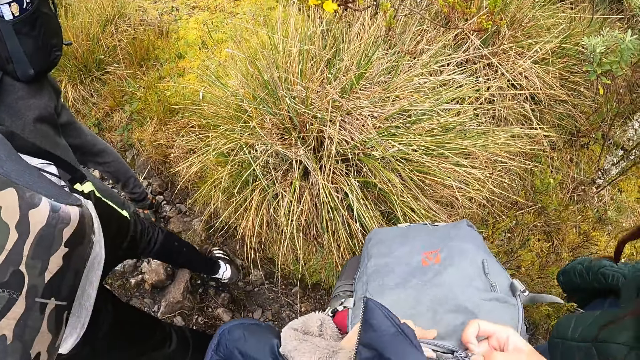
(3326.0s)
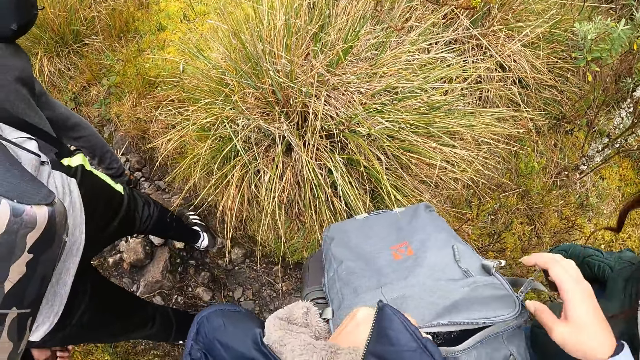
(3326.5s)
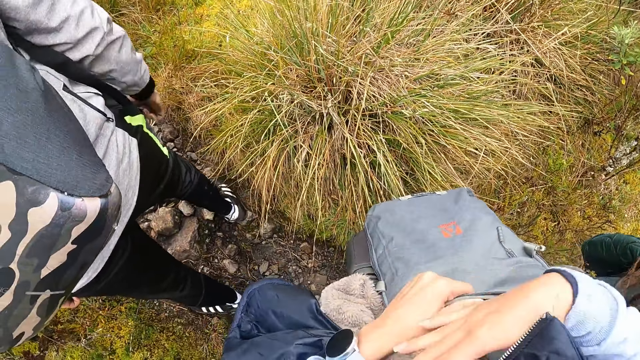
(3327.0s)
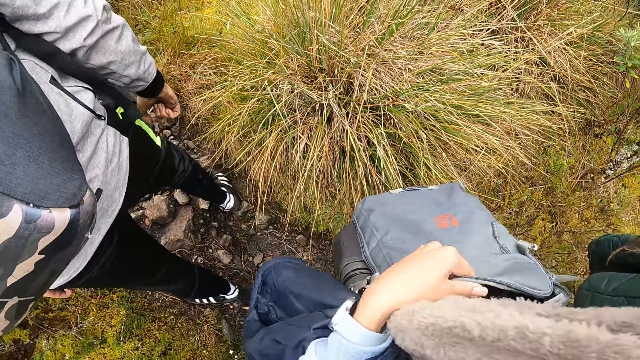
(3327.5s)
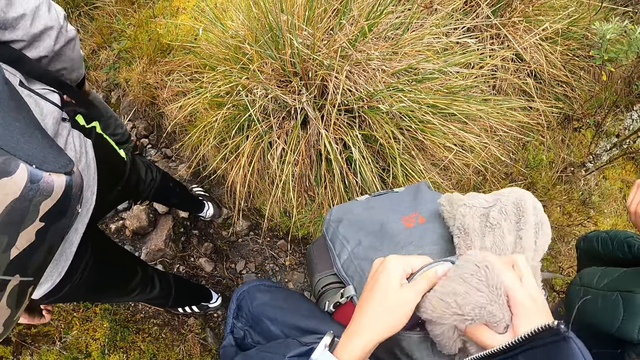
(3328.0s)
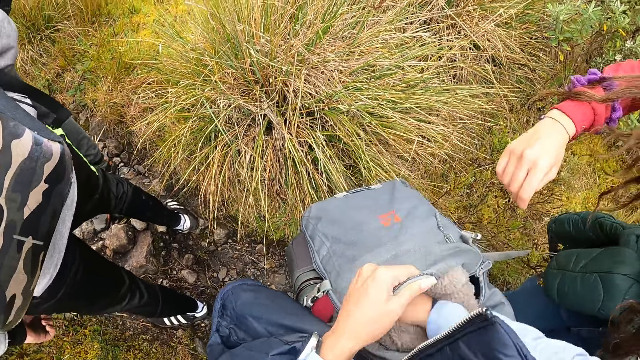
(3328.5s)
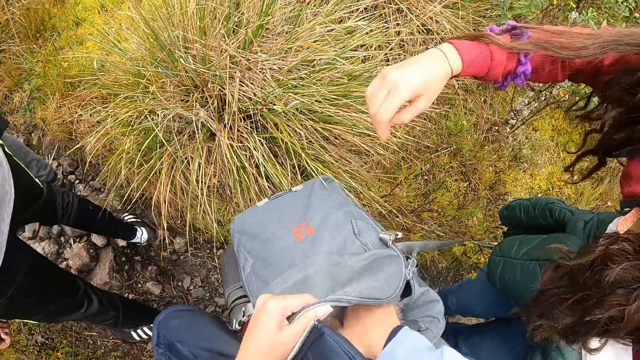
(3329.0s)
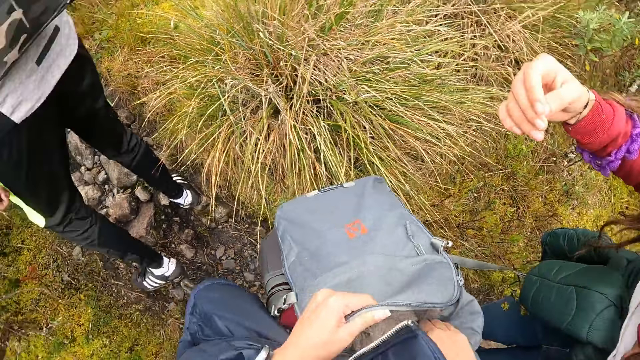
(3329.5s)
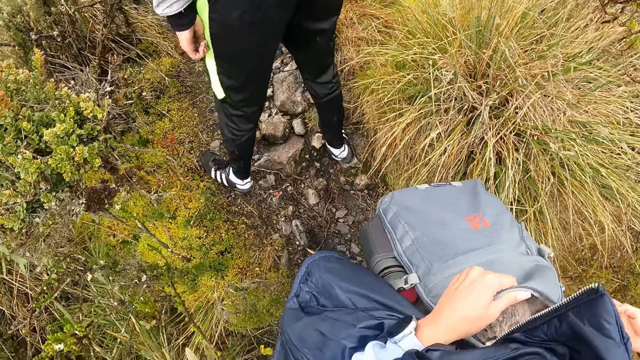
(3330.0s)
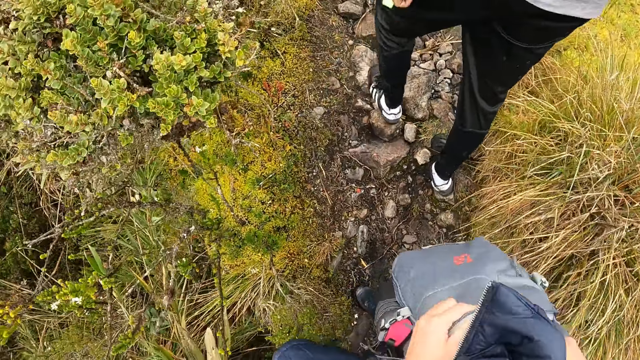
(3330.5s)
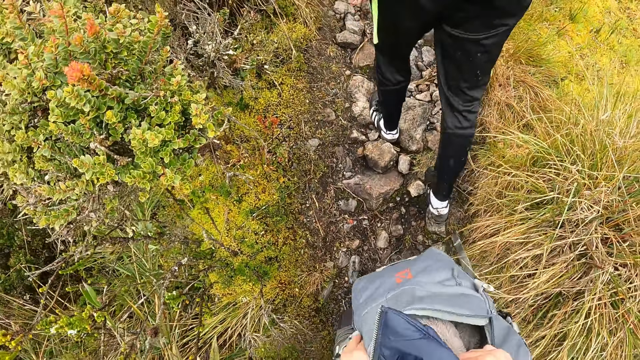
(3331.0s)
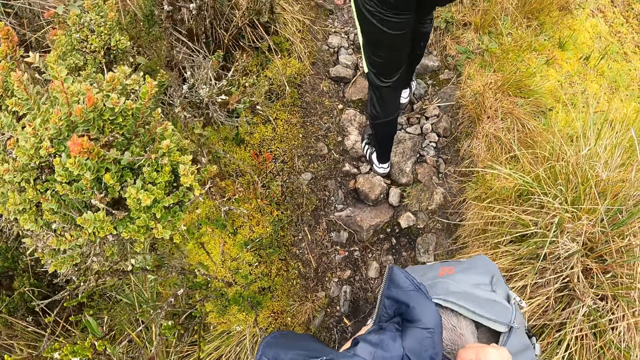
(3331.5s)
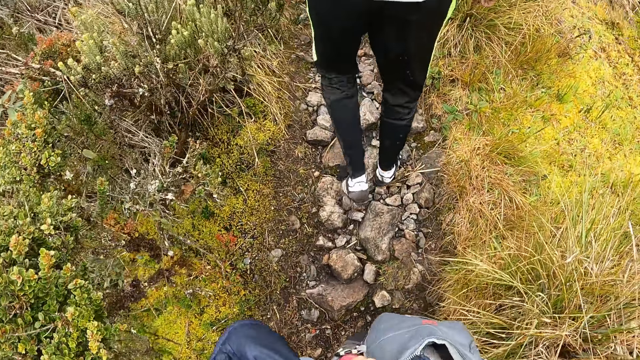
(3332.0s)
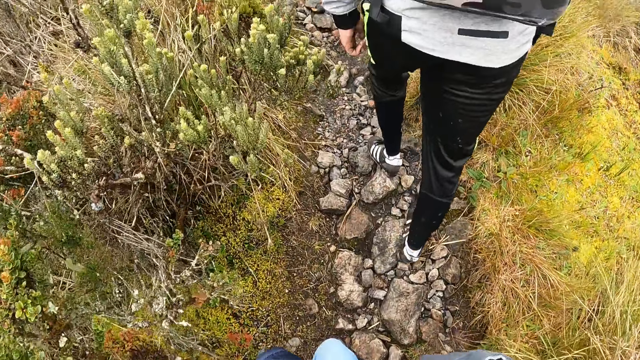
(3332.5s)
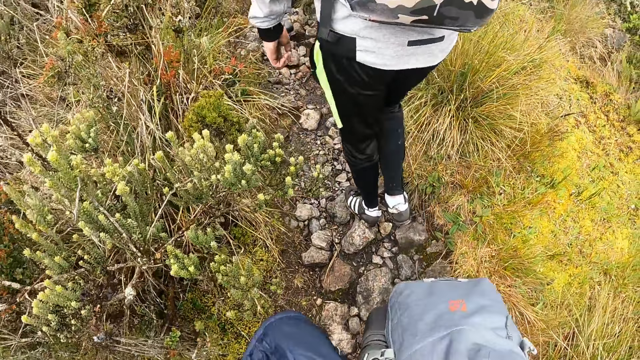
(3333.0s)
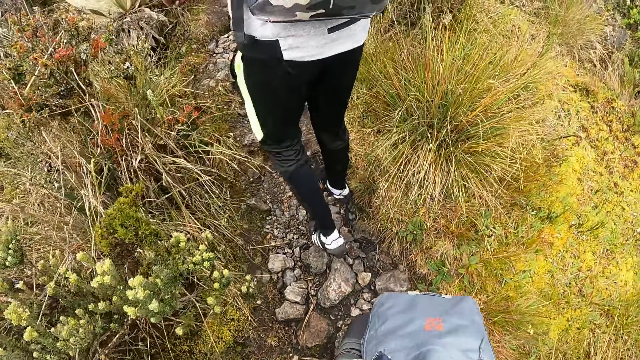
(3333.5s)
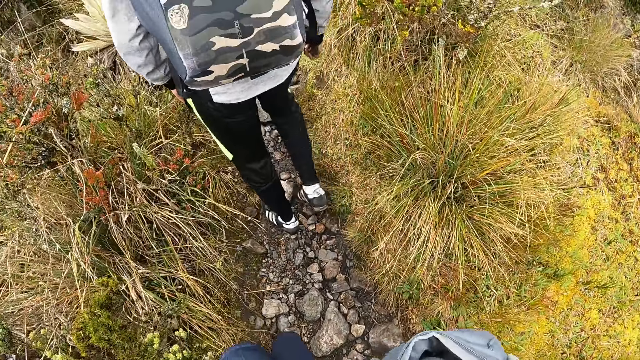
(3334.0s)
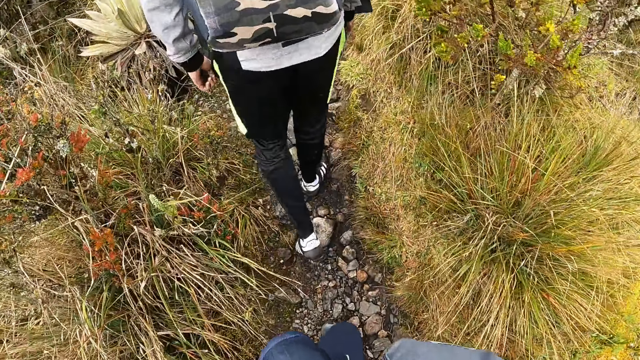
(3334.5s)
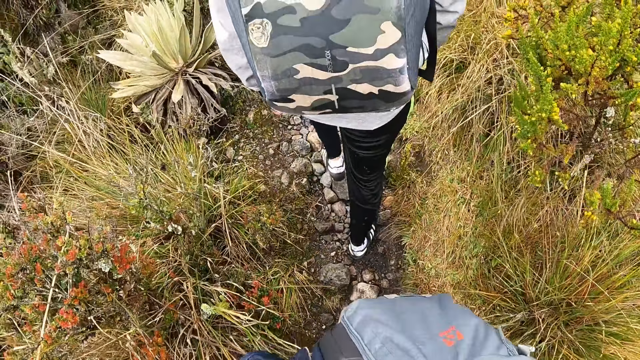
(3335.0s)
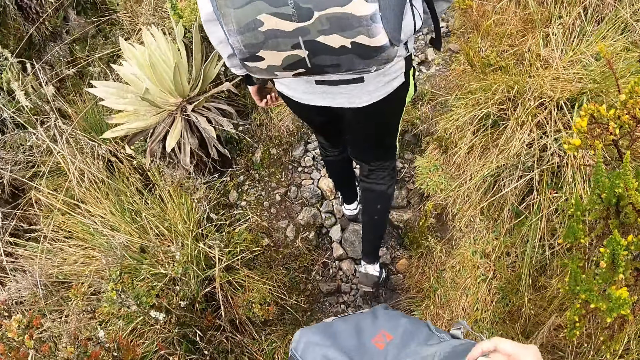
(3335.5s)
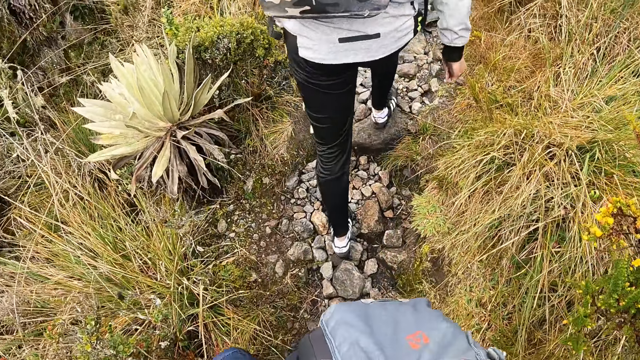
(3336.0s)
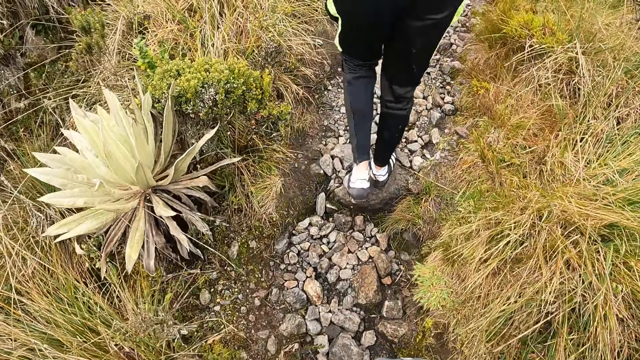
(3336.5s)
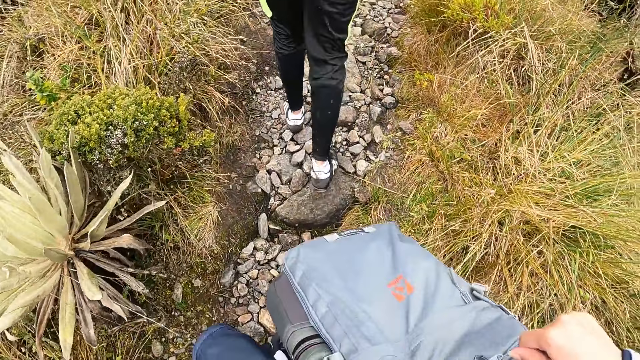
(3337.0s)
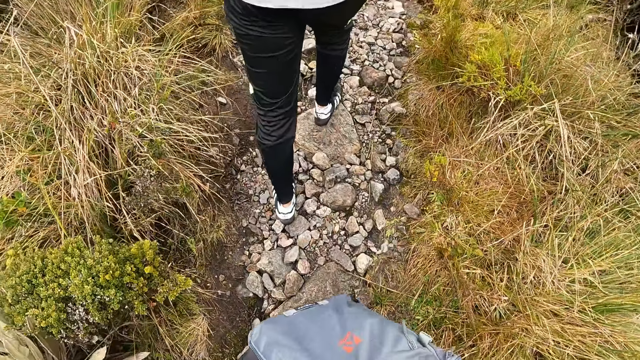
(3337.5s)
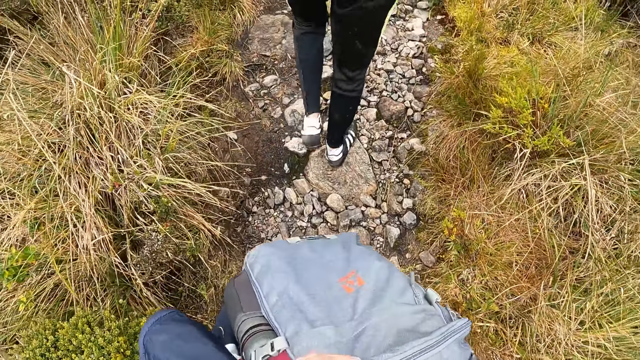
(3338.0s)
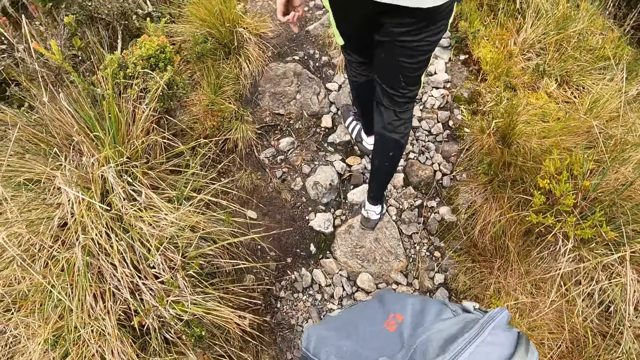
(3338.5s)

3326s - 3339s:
The camera wearer puts the muffler in her left hand into the backpack with her right hand. She closes the backpack with her left hand. She walks around. She closes the backpack with her right hand.

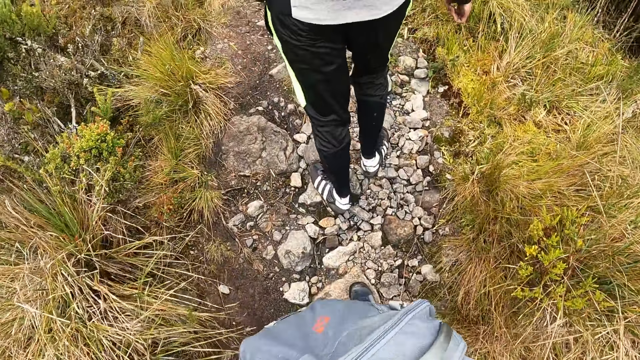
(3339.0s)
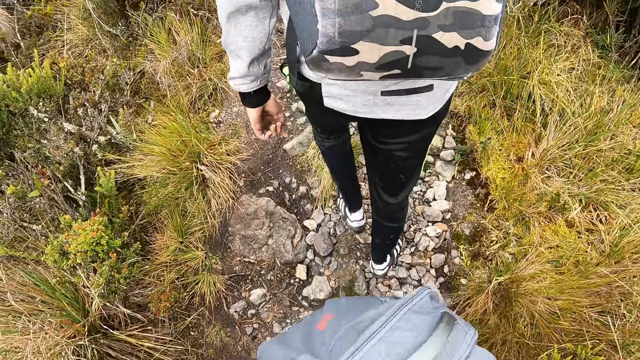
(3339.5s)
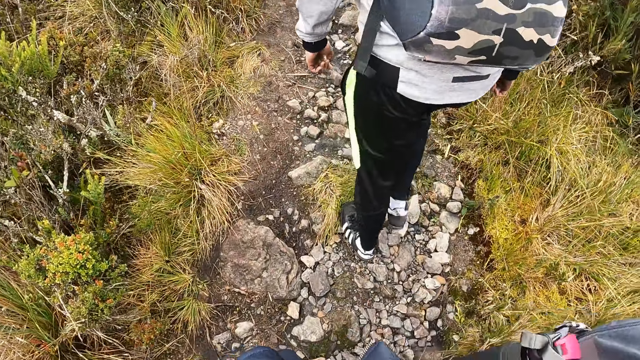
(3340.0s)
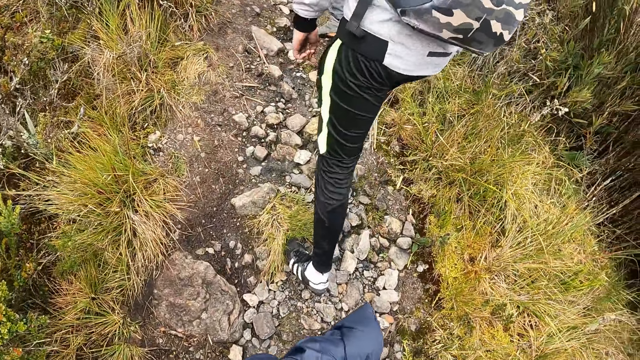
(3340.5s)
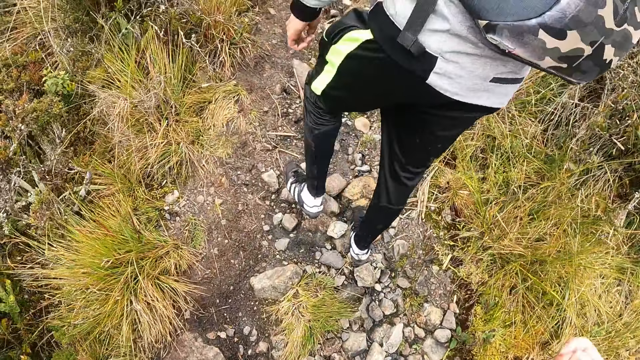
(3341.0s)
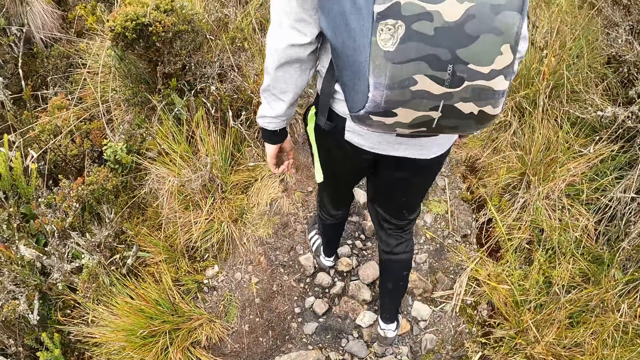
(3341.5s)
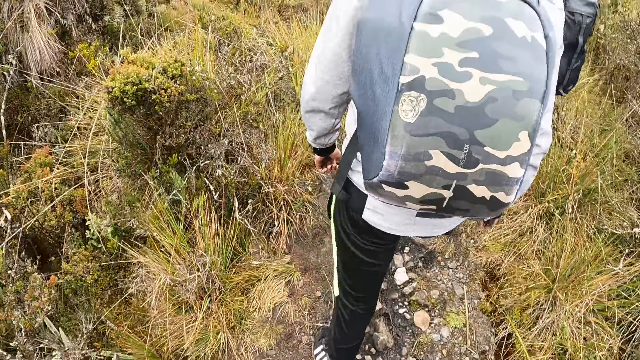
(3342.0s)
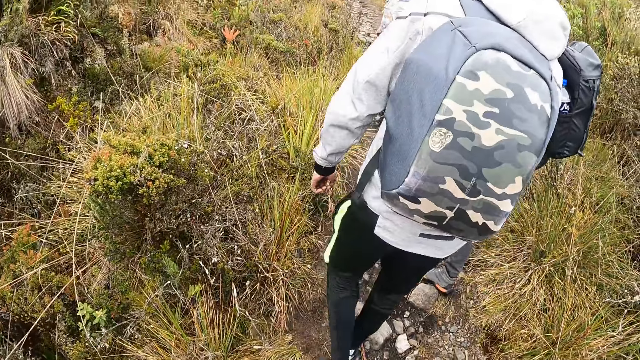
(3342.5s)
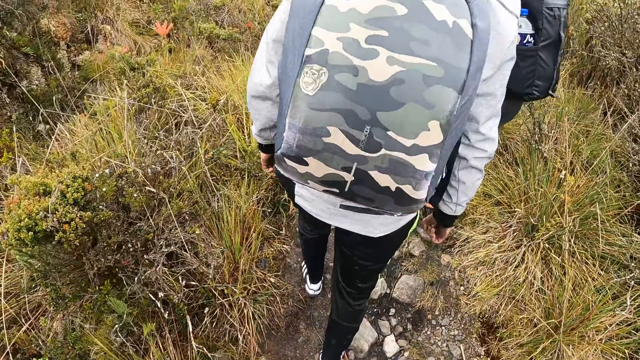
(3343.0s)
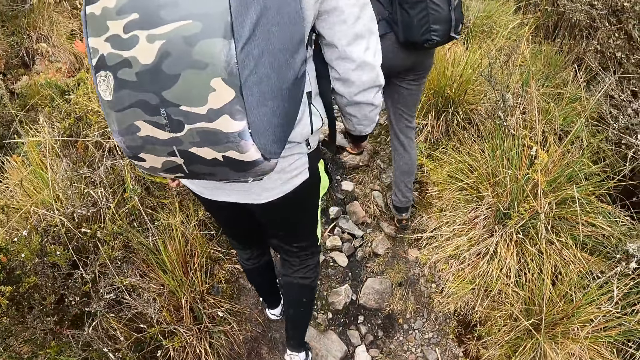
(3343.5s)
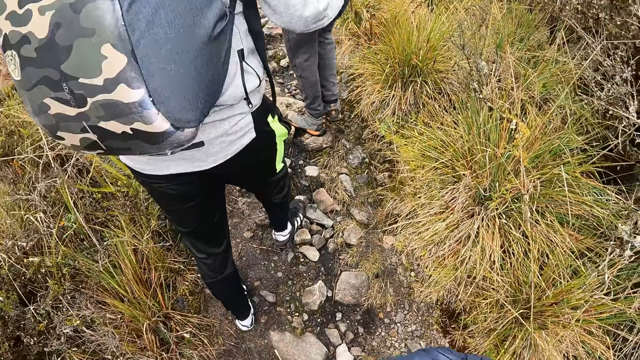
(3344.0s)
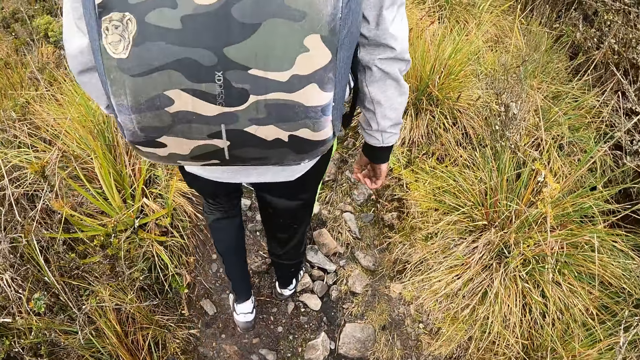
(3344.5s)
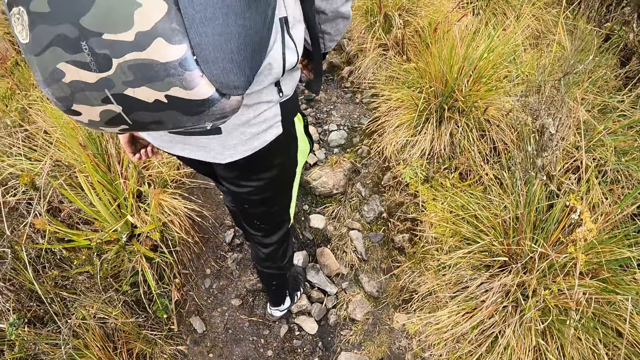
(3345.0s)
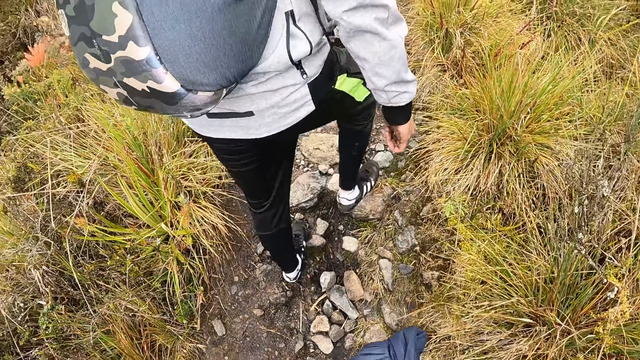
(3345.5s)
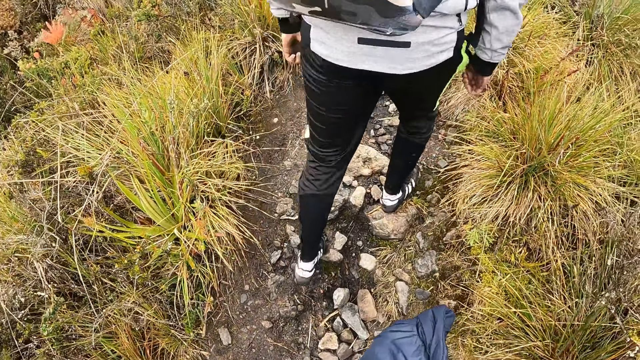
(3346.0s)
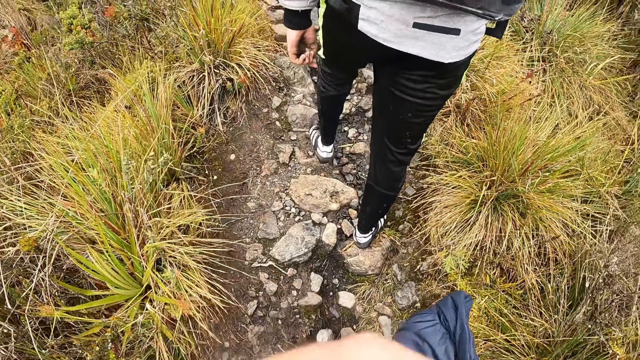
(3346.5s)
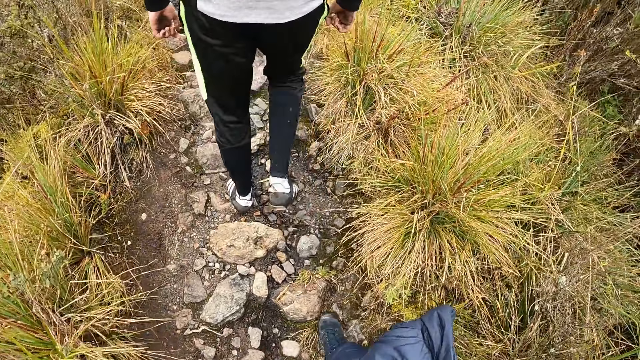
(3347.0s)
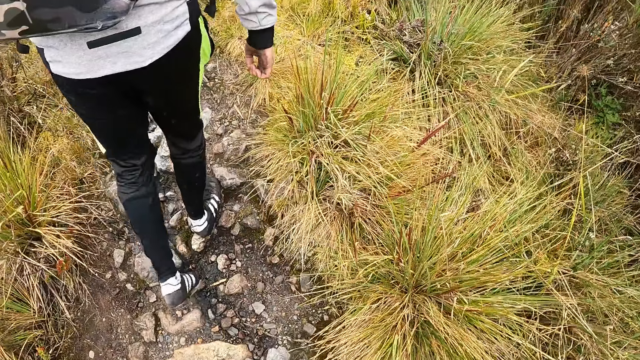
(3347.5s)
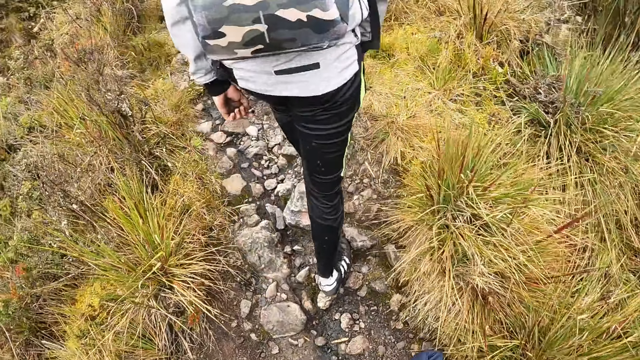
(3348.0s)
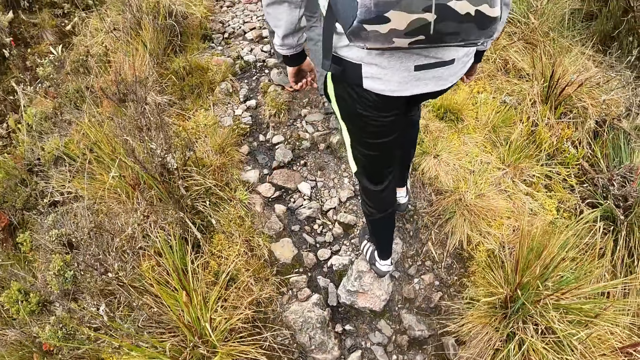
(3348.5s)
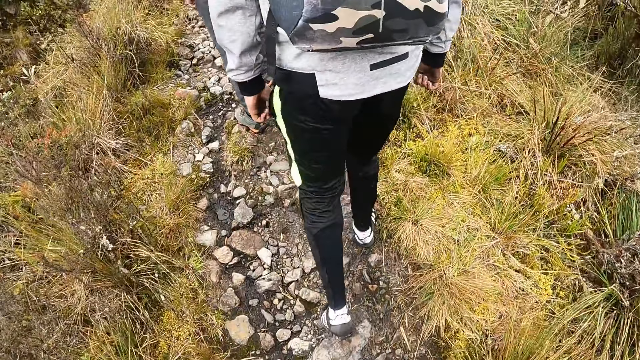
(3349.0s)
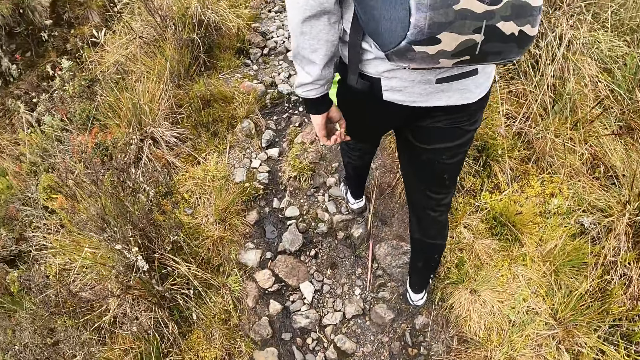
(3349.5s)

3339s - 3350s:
The camera wearer wears the backpack with her right hand on her back. She walks up the pathway on the hill with the jacket in her right hand. The man walks up the pathway on the hill. The camera wearer moves the hand. She walks around.
